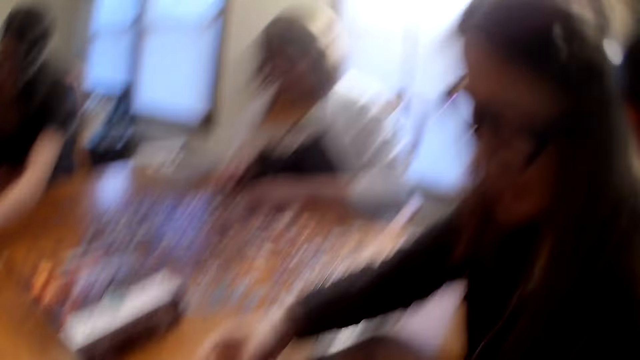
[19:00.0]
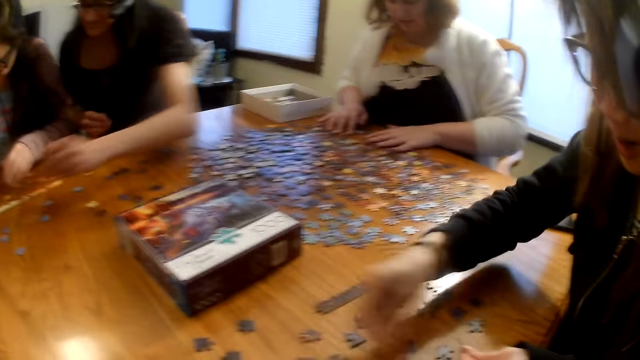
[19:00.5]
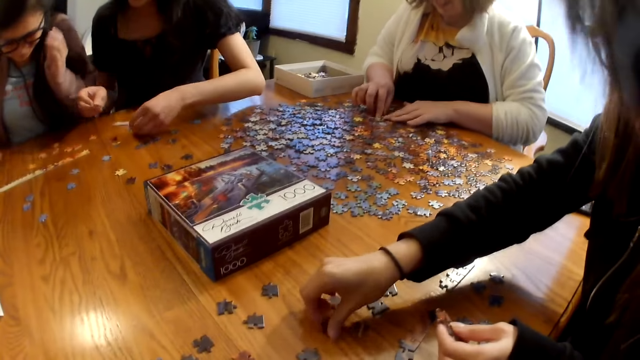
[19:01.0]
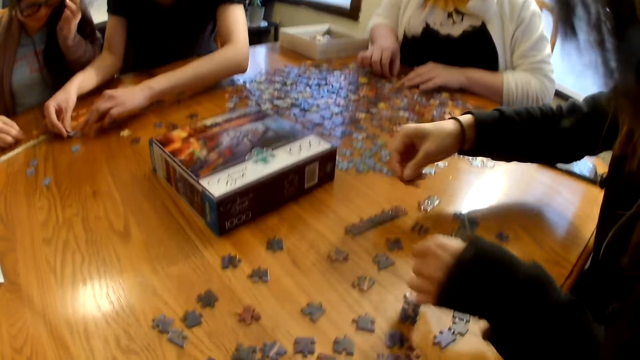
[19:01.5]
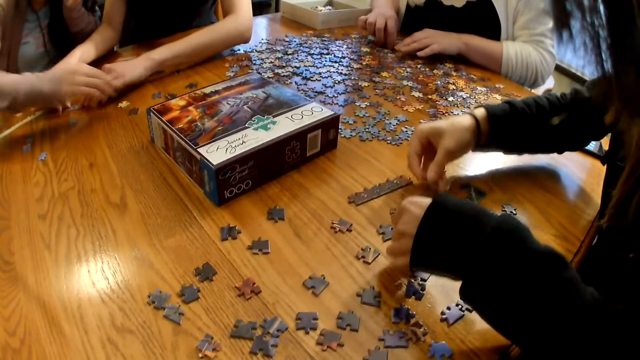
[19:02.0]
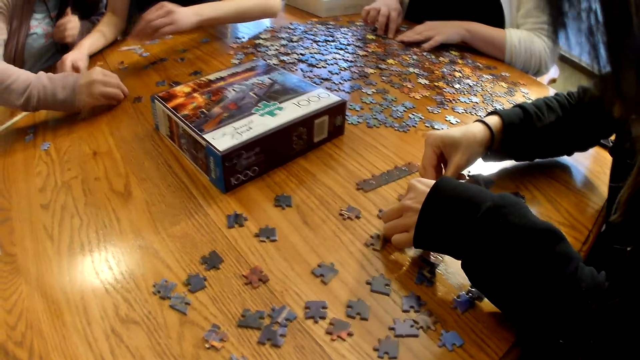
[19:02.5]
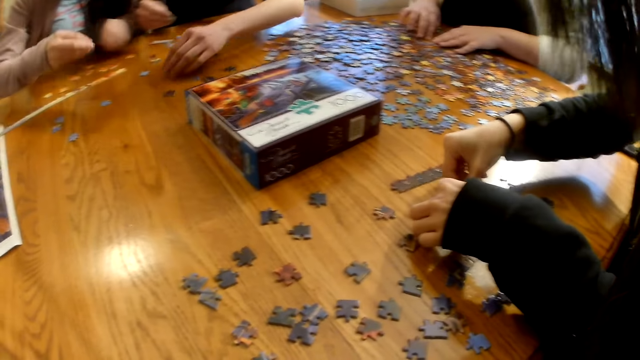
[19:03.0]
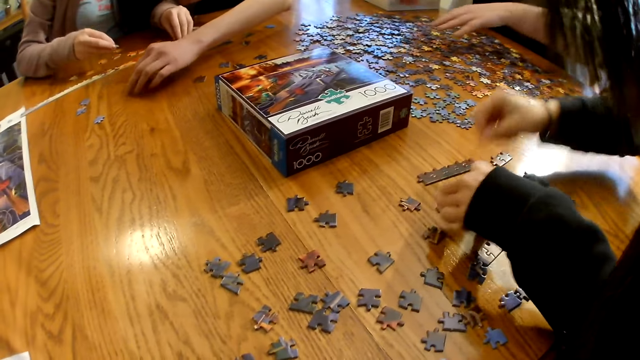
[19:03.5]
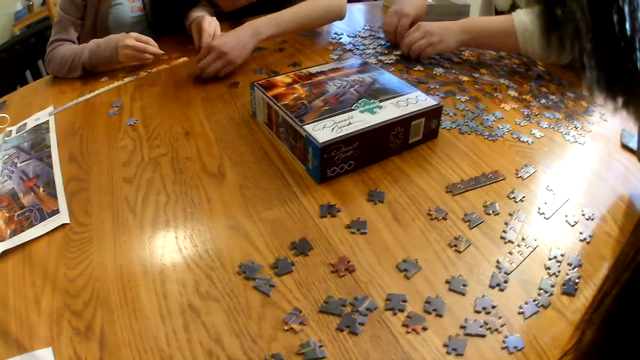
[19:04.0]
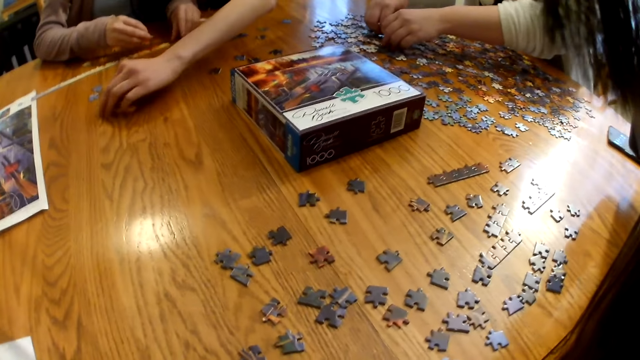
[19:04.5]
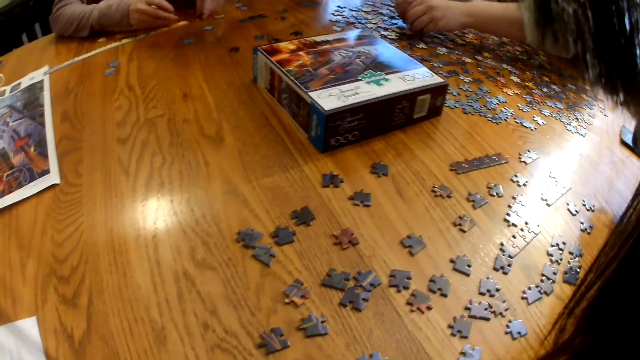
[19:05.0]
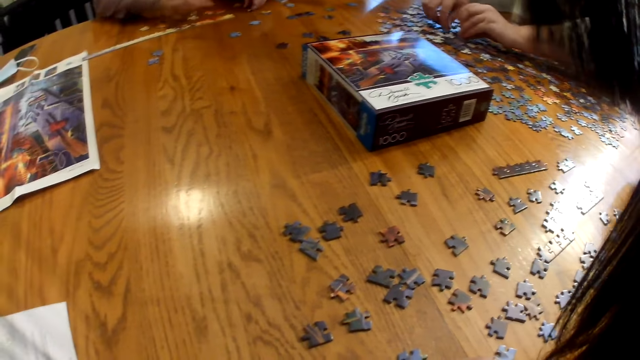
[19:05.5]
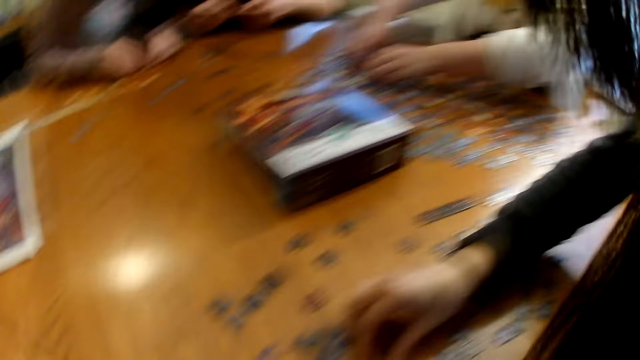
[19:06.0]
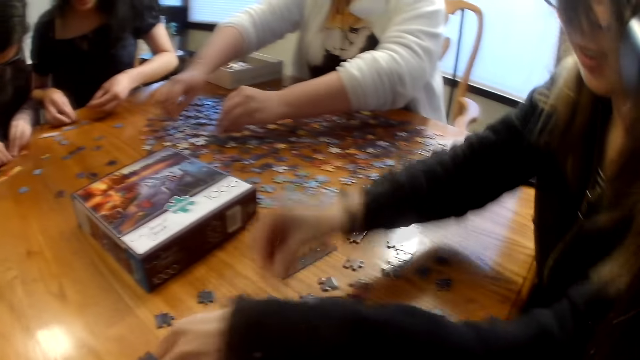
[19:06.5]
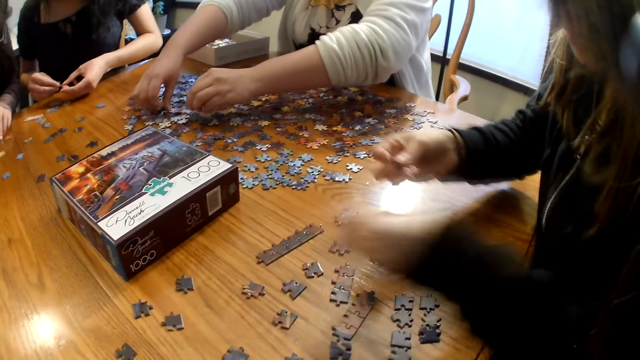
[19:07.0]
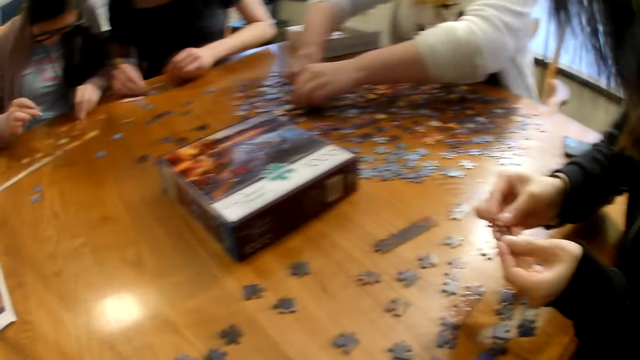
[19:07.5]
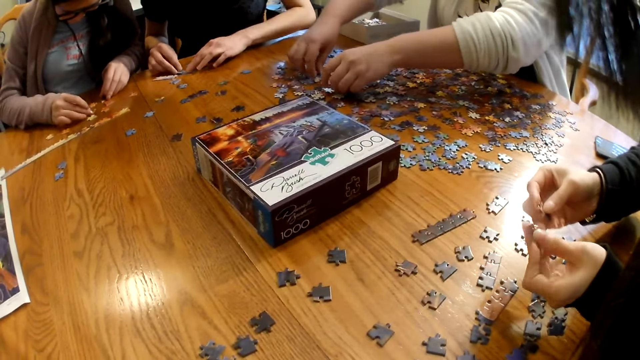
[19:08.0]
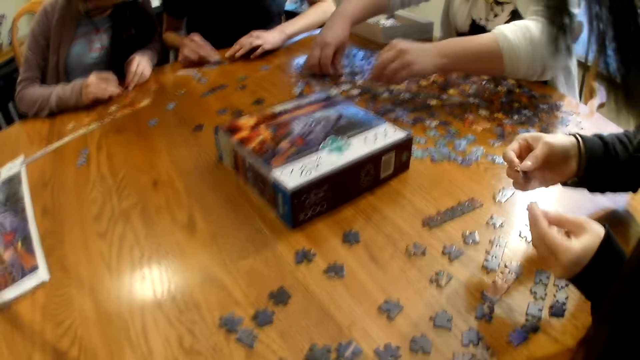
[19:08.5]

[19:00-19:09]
The camera wearer looks at the pieces on the table. A woman picks up a piece from the table and joins the piece on the table. Another woman picks up a piece from the table. The first woman picks up a piece from the table.

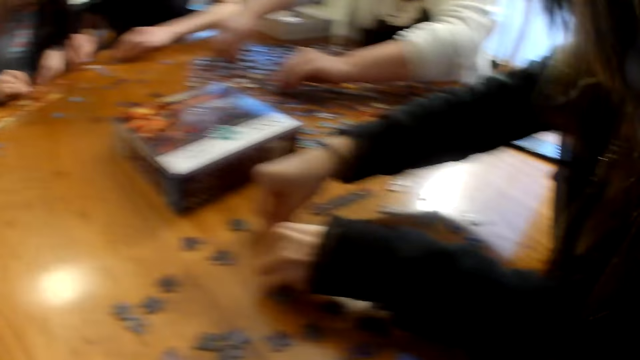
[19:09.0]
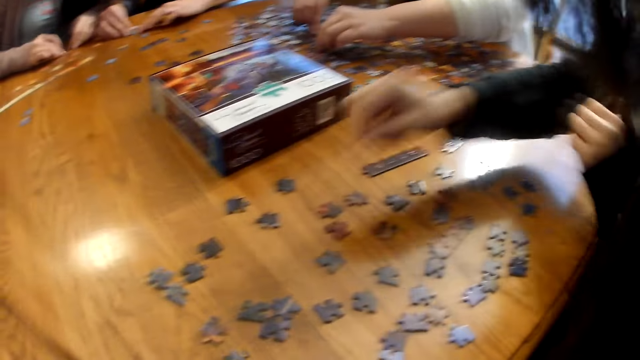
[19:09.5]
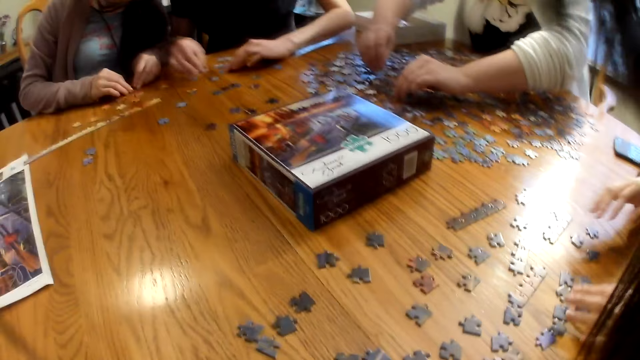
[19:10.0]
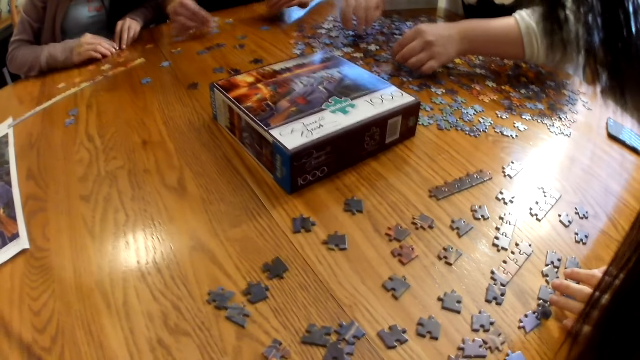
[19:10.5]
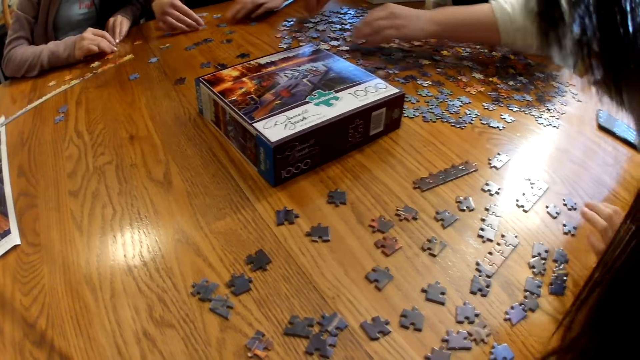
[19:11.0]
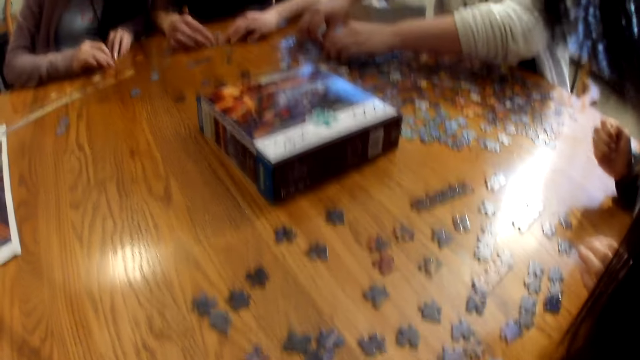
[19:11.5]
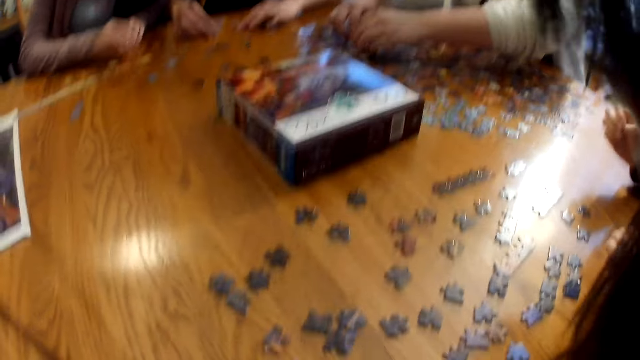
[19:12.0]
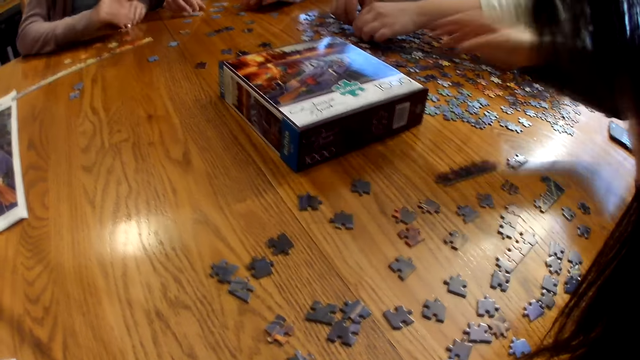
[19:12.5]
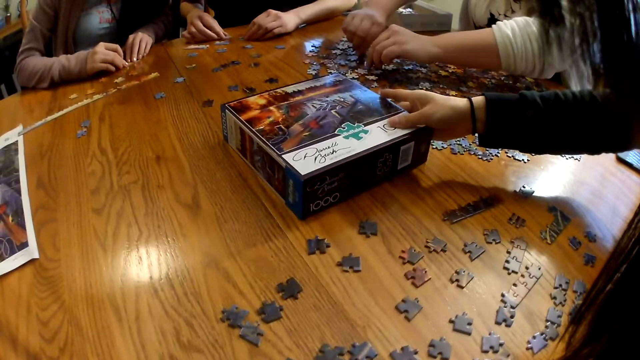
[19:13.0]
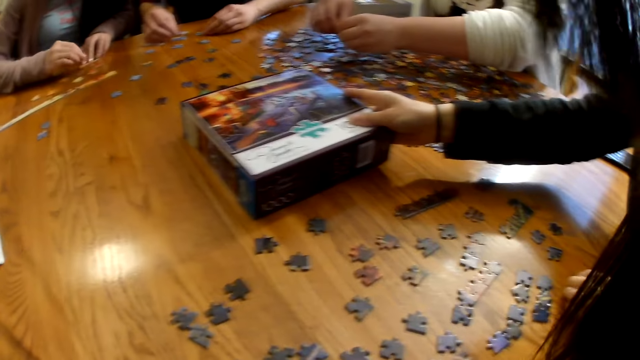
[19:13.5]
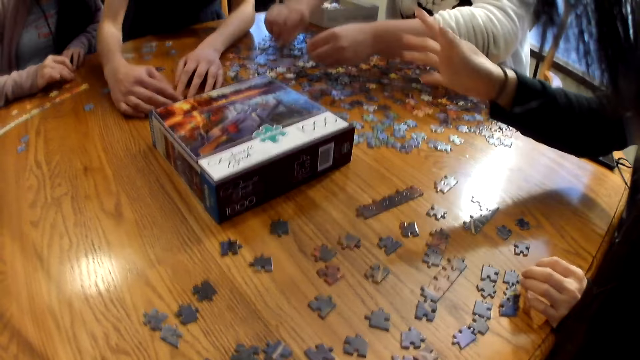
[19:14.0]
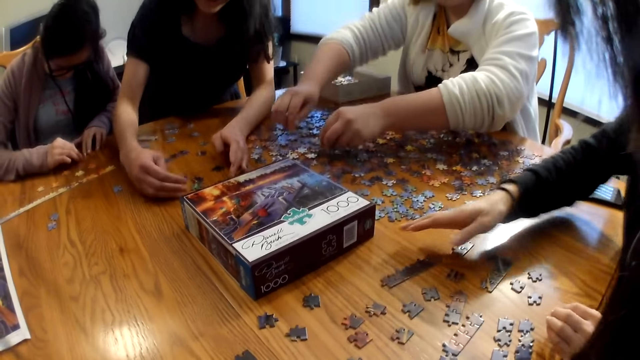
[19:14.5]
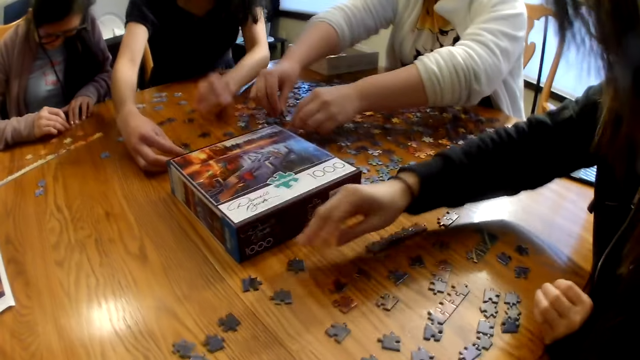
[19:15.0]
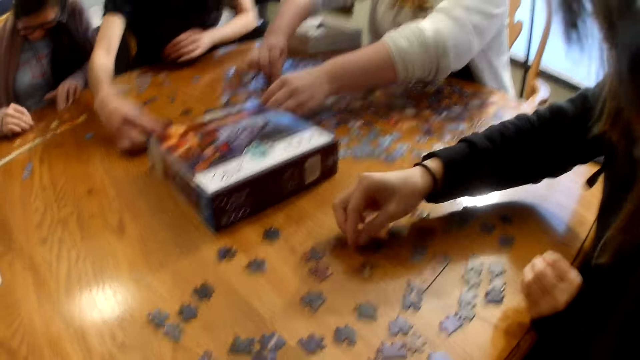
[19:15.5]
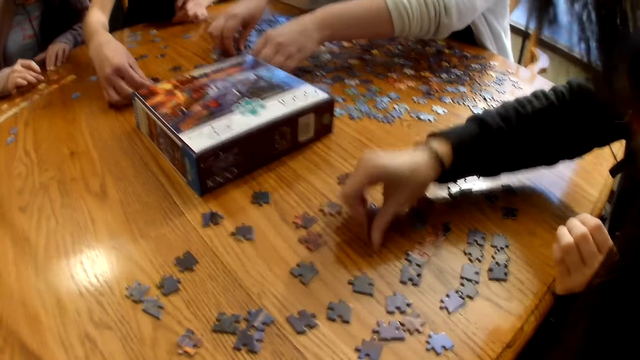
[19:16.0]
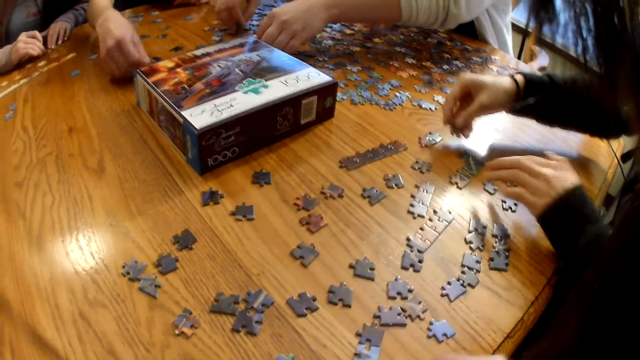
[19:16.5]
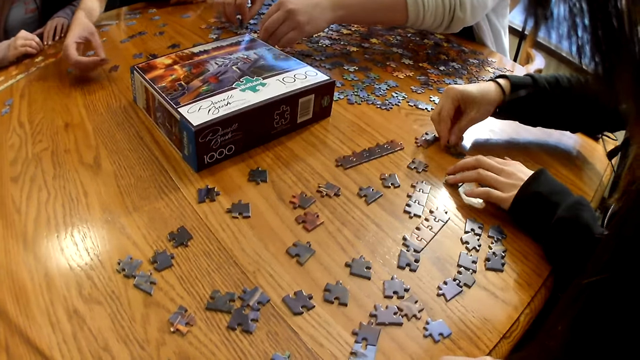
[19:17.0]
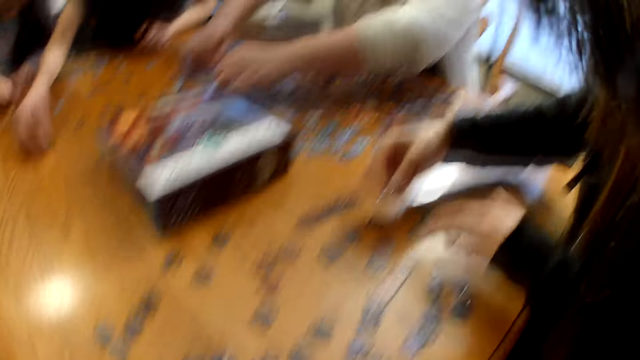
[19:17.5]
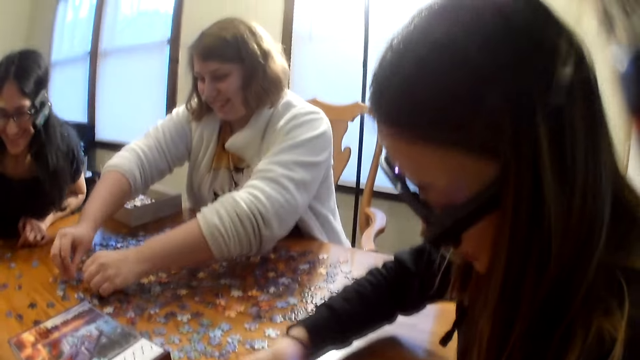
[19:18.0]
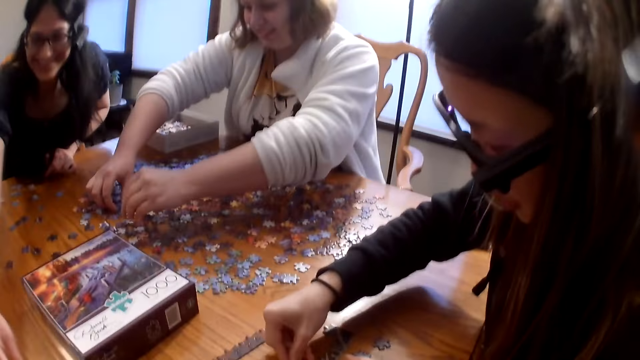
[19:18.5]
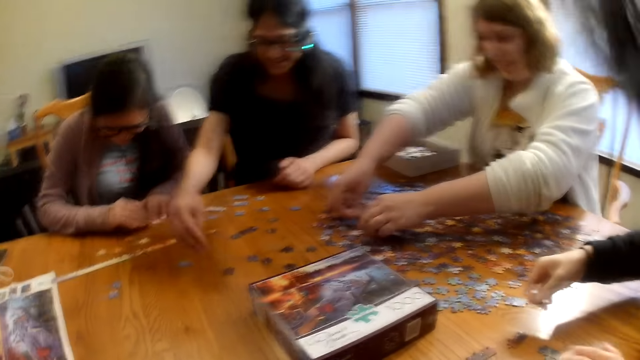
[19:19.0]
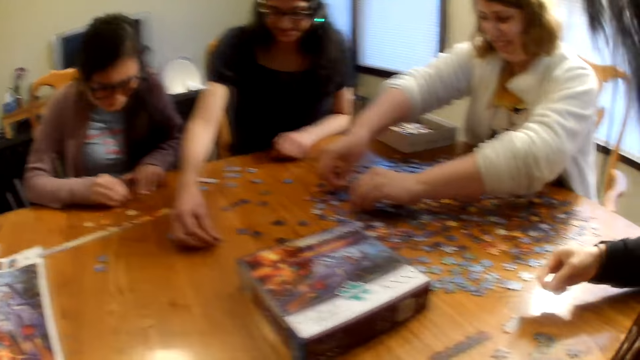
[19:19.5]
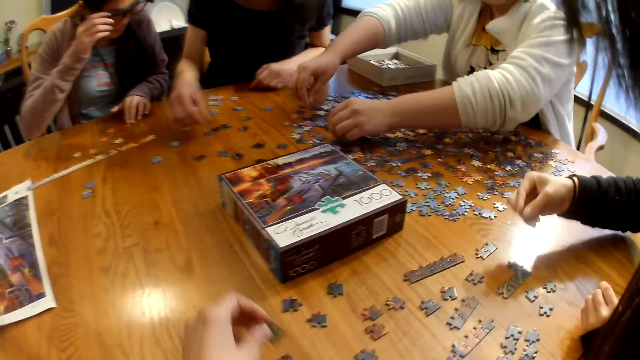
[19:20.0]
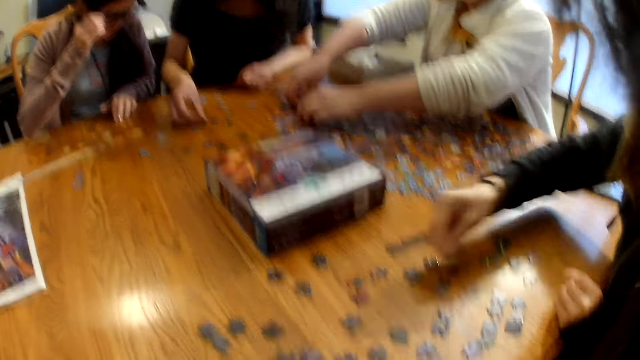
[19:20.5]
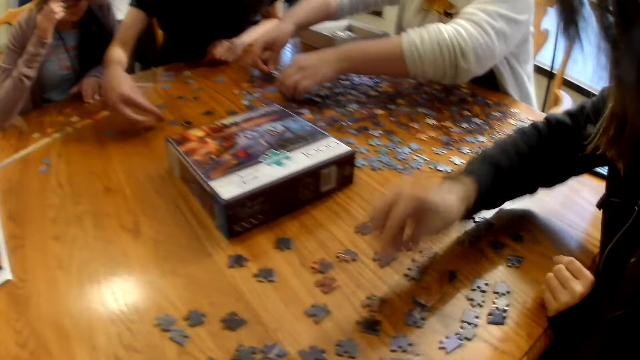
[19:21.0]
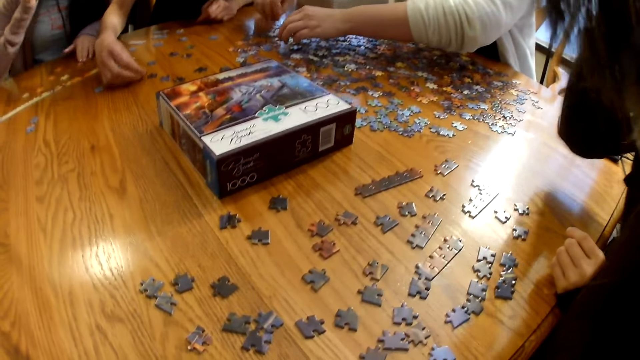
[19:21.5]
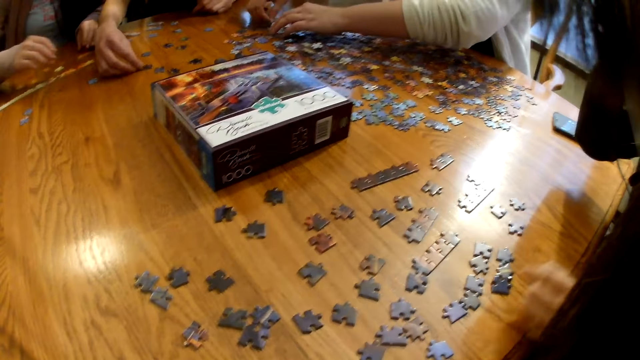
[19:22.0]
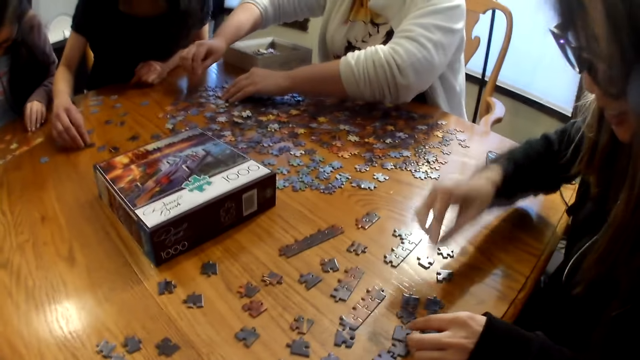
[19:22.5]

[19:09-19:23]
A woman places the piece on the table. Another woman picks up a piece from the table. The camera wearer laughs. The first woman touches the box on the table, picks up a piece from the table and joins the piece on the table. Another woman picks up a piece from the table. The first woman places the piece on the table.
